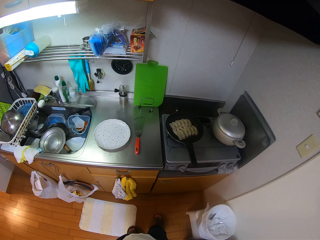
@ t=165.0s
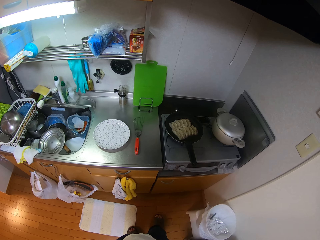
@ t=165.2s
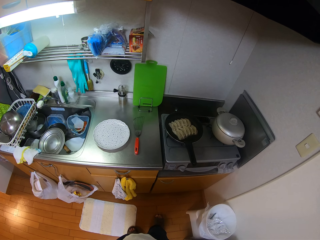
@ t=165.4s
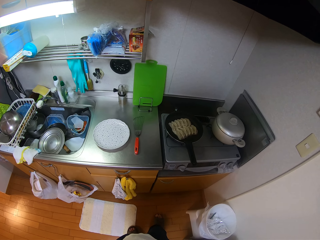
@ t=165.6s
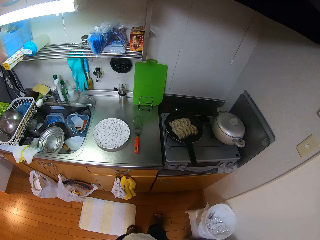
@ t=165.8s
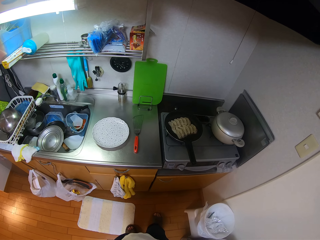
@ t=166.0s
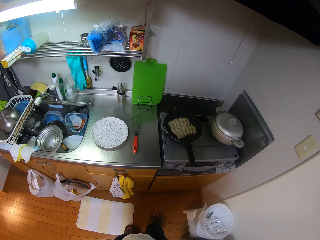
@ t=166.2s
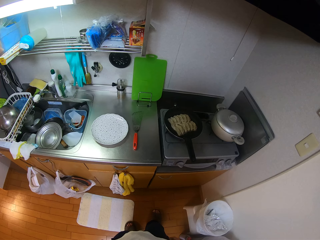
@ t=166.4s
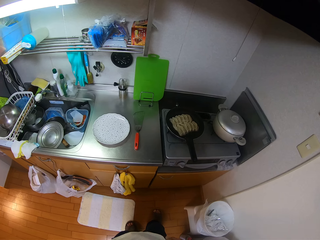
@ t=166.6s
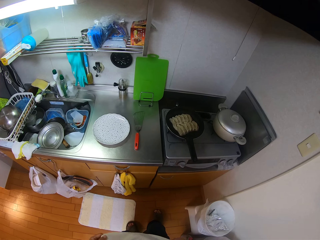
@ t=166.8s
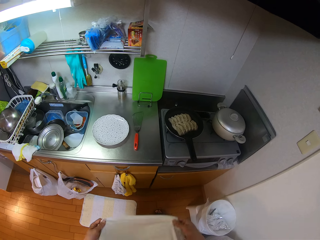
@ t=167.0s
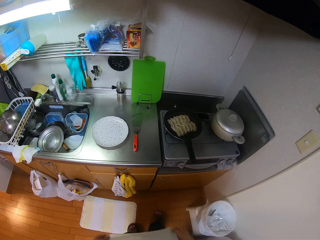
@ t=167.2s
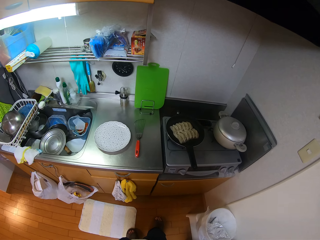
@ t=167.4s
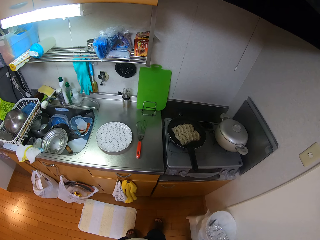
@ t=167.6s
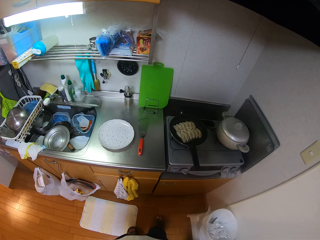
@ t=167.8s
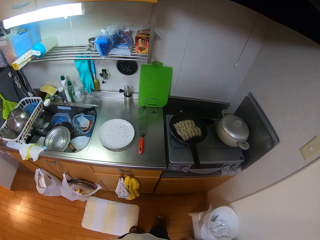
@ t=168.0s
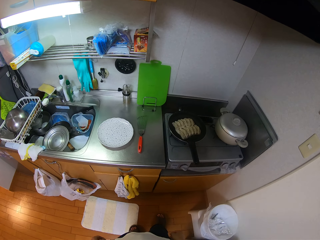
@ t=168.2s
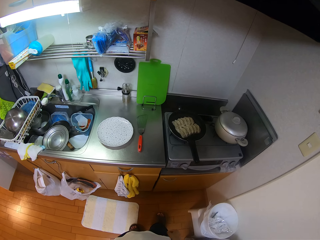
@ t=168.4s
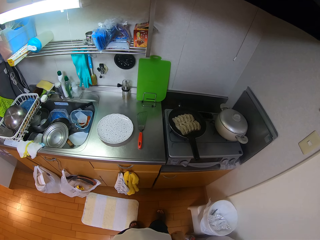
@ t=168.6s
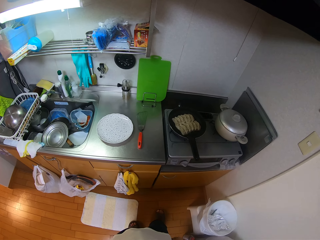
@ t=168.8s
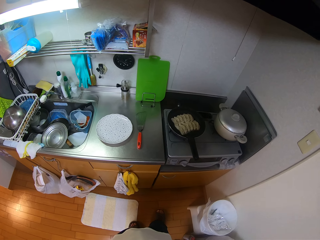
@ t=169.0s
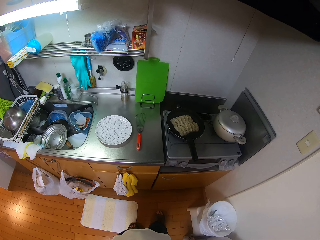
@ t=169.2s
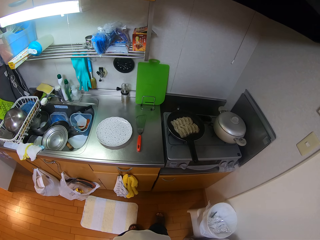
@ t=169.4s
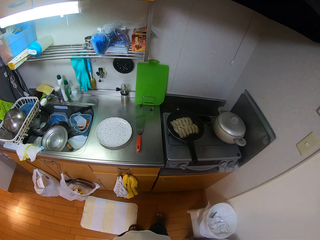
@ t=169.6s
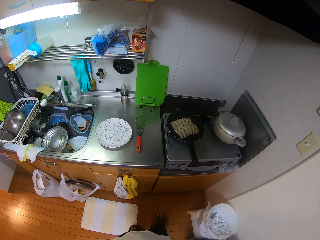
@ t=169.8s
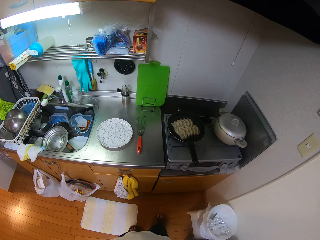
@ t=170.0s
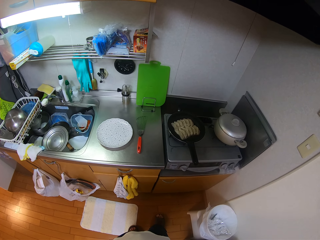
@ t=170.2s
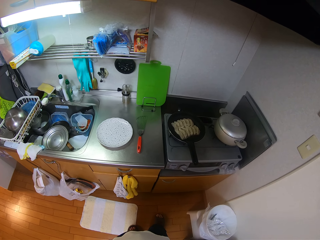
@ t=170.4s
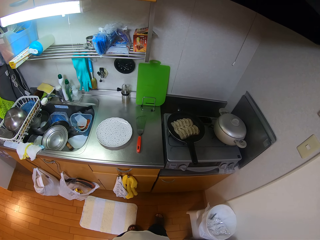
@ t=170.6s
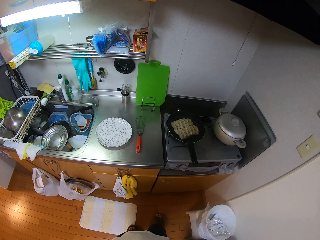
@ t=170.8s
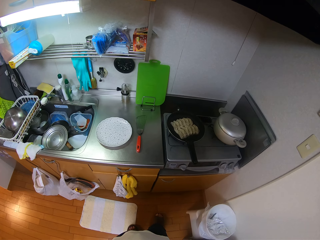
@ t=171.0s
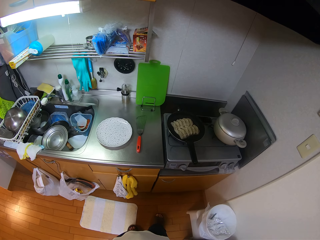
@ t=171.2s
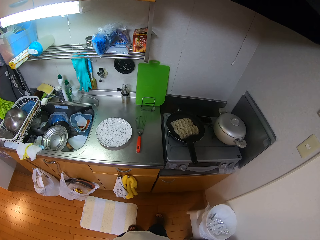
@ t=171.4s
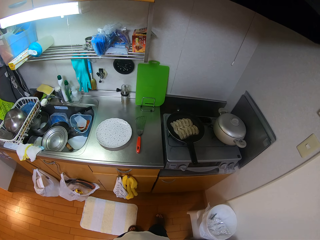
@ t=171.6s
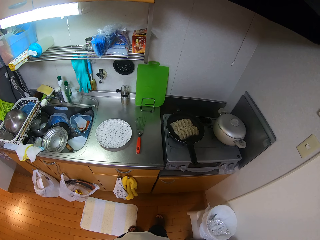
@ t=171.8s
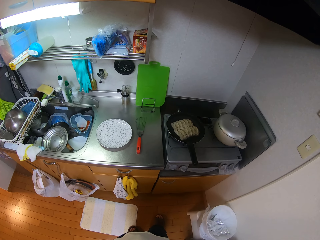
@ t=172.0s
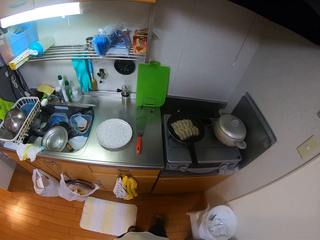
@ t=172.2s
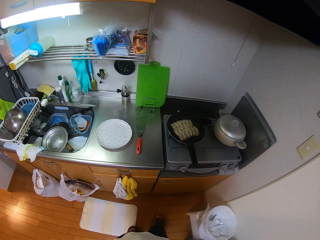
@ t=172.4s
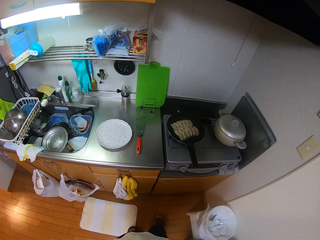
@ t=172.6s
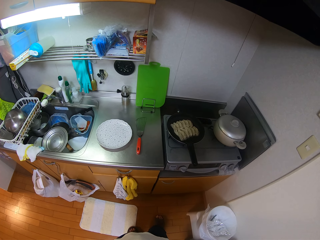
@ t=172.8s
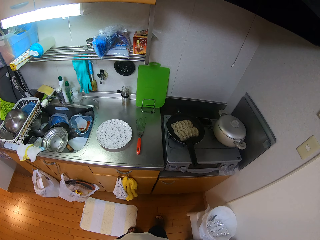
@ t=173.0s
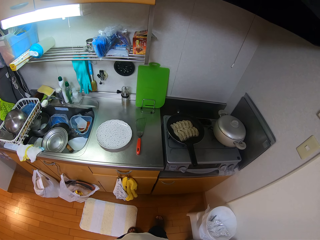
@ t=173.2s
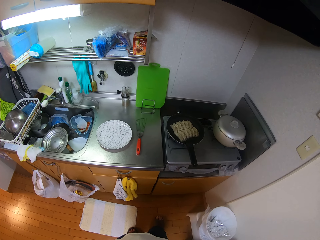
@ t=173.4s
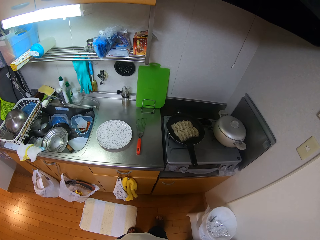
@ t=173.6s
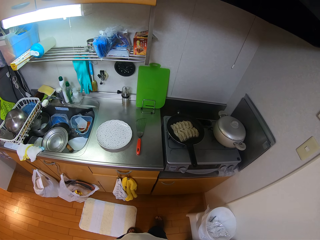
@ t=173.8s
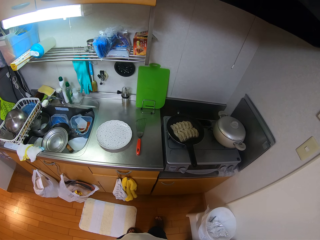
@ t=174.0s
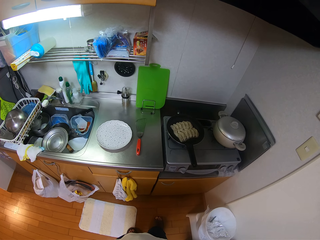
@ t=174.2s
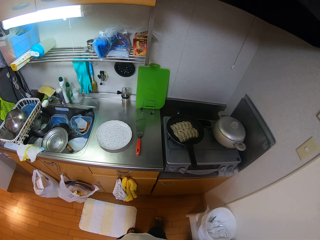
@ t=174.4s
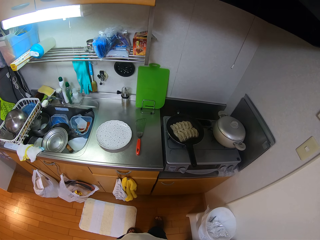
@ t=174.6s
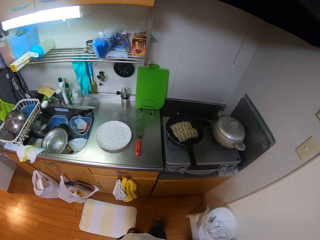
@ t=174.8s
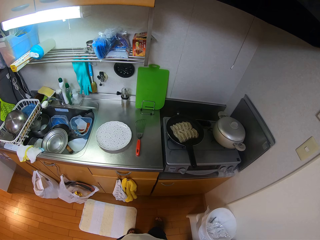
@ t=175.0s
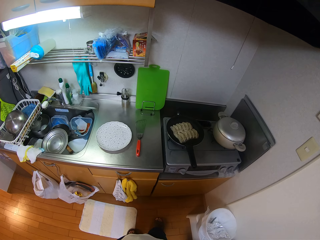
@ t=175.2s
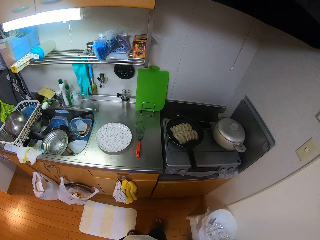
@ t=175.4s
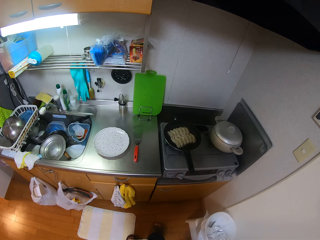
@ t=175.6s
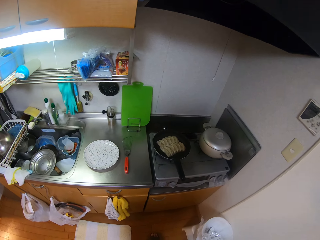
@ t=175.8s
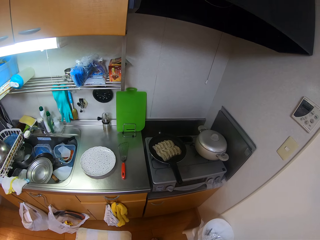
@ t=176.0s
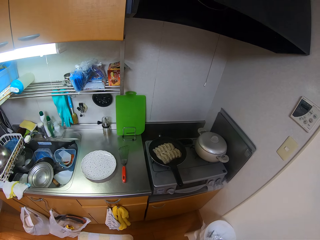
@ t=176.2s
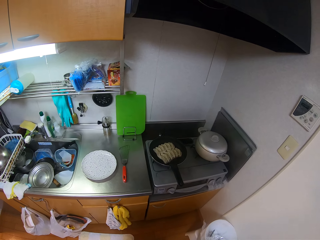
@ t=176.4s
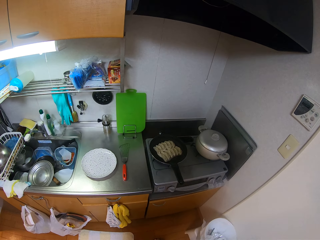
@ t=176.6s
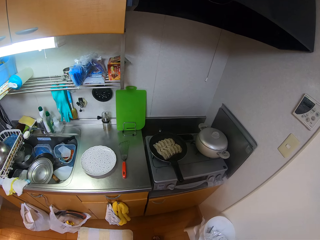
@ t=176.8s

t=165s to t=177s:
The camera wearer stretches his shirt with both hands.

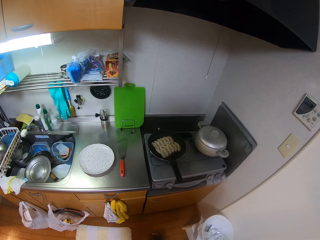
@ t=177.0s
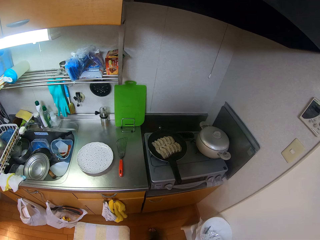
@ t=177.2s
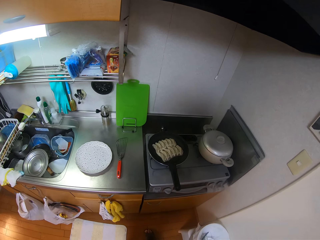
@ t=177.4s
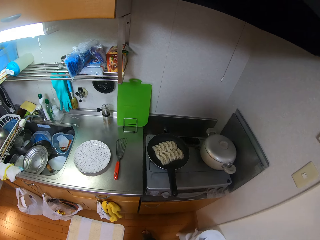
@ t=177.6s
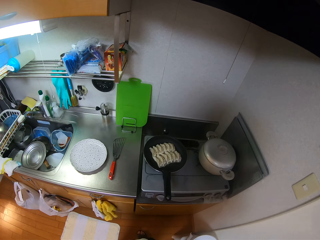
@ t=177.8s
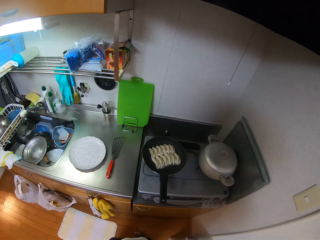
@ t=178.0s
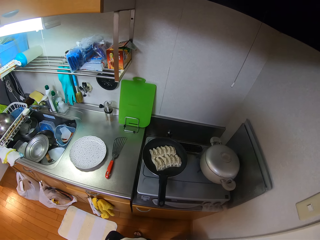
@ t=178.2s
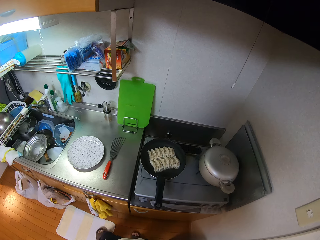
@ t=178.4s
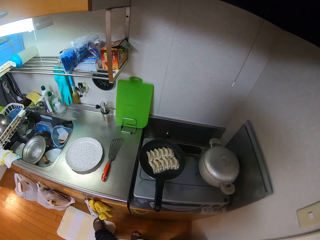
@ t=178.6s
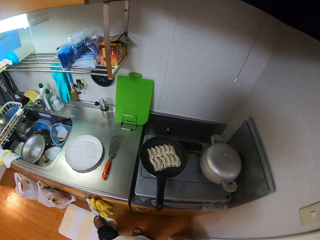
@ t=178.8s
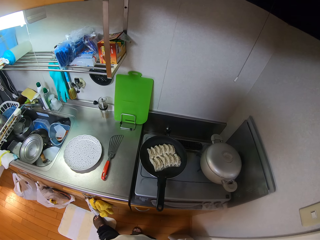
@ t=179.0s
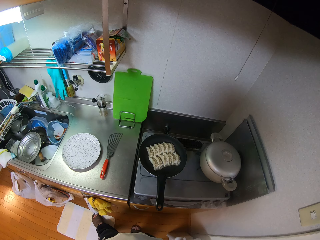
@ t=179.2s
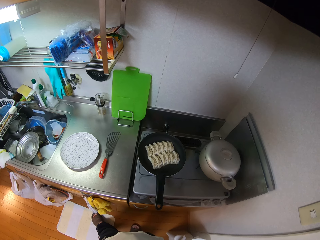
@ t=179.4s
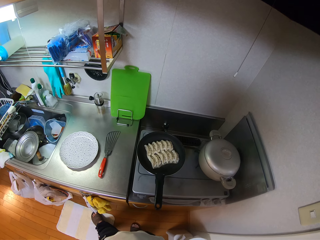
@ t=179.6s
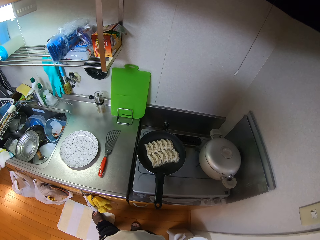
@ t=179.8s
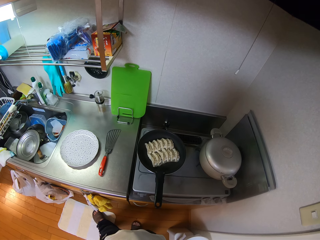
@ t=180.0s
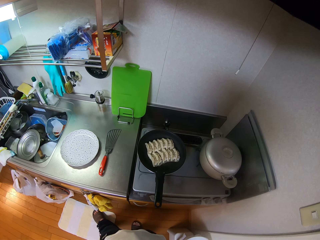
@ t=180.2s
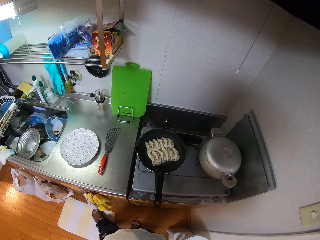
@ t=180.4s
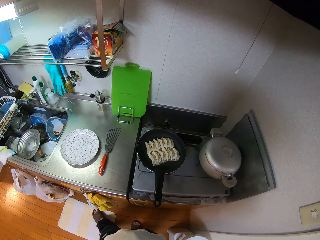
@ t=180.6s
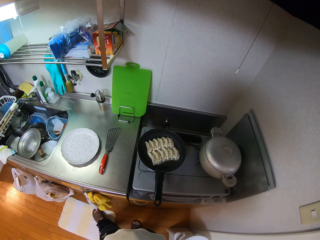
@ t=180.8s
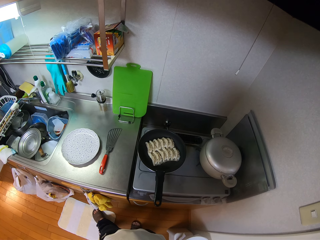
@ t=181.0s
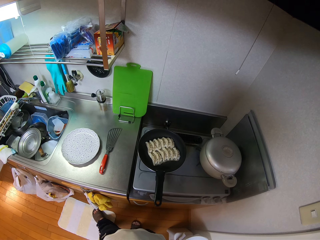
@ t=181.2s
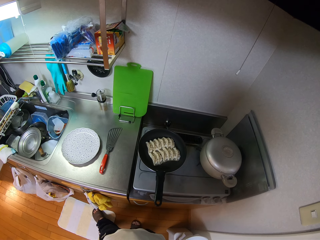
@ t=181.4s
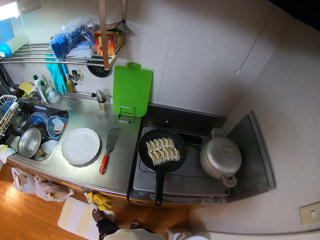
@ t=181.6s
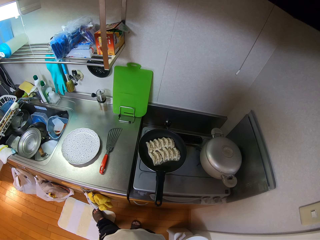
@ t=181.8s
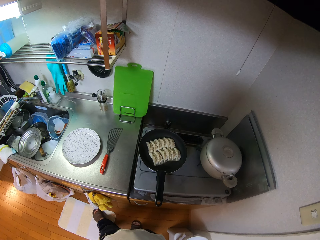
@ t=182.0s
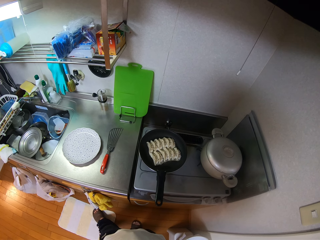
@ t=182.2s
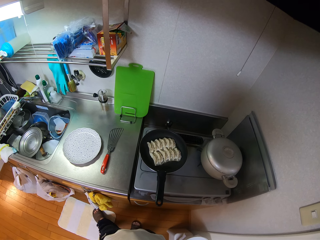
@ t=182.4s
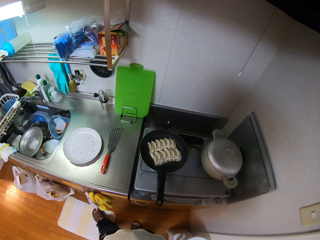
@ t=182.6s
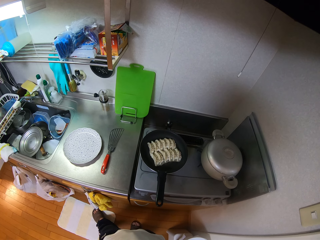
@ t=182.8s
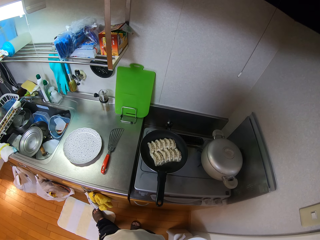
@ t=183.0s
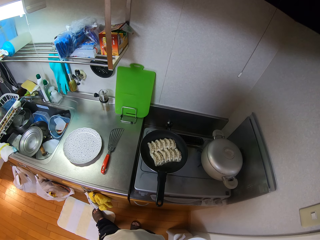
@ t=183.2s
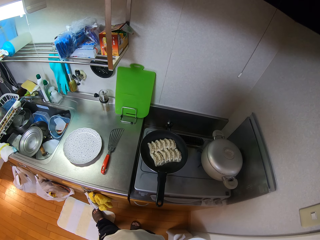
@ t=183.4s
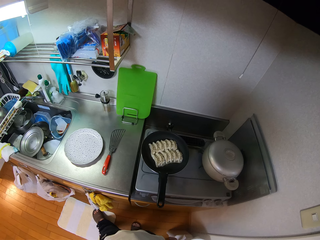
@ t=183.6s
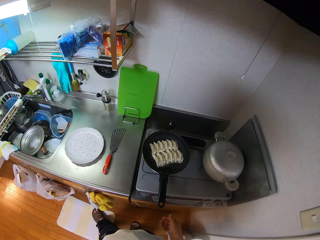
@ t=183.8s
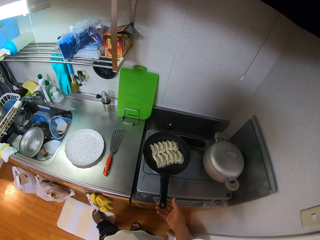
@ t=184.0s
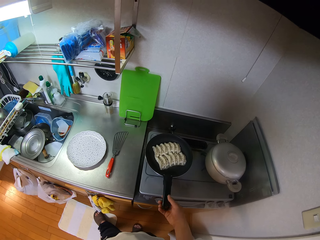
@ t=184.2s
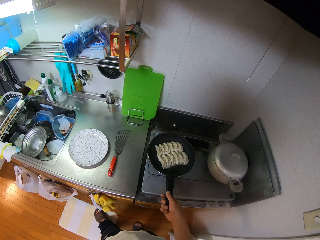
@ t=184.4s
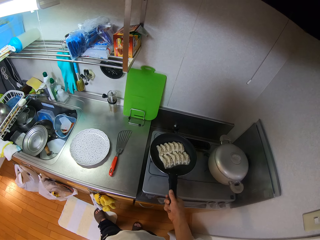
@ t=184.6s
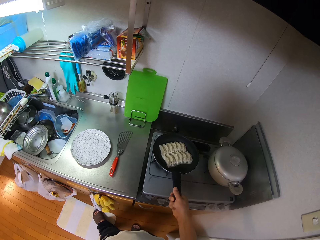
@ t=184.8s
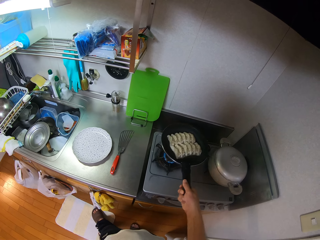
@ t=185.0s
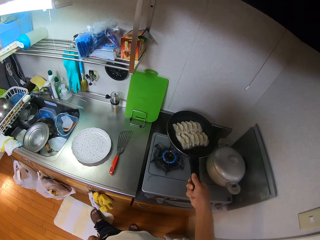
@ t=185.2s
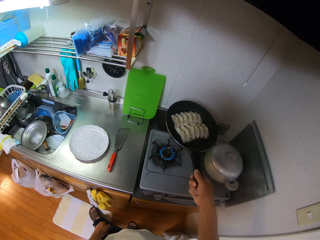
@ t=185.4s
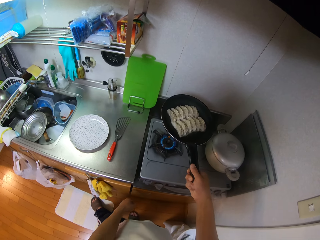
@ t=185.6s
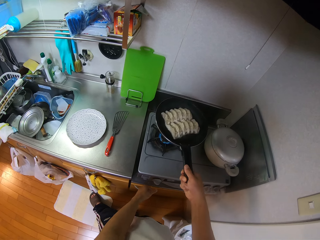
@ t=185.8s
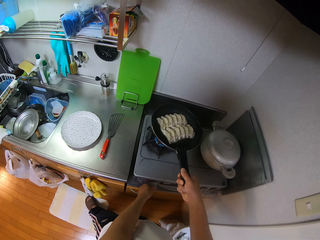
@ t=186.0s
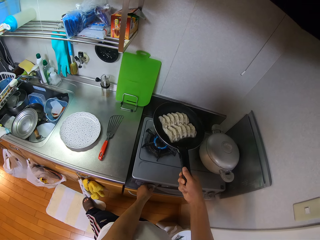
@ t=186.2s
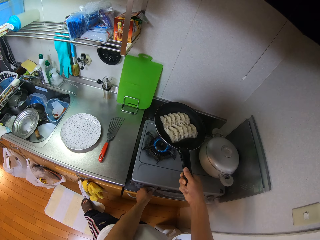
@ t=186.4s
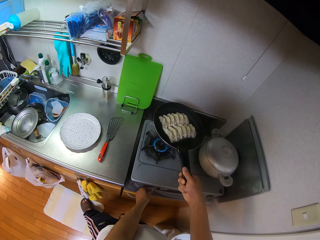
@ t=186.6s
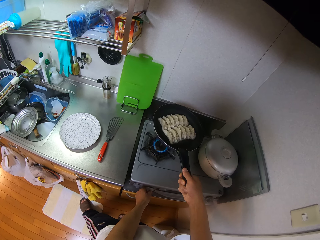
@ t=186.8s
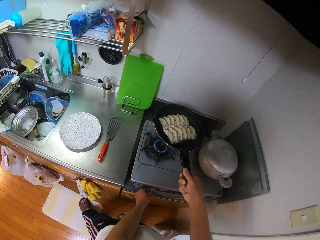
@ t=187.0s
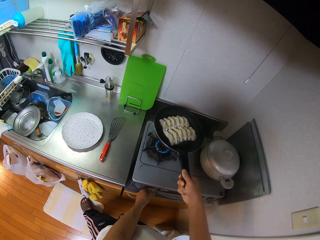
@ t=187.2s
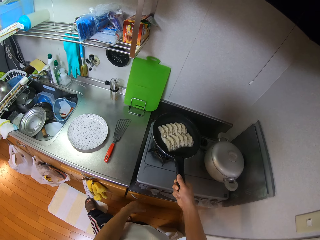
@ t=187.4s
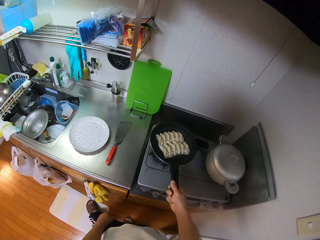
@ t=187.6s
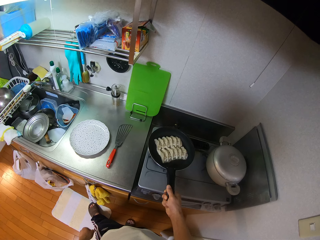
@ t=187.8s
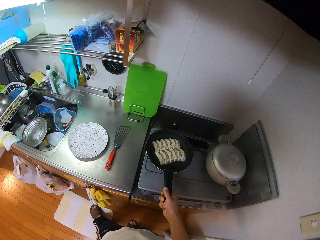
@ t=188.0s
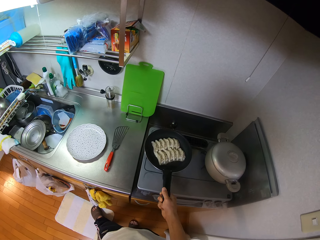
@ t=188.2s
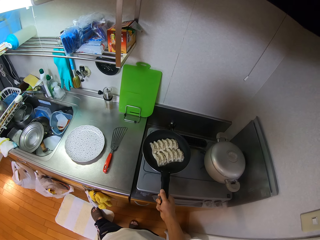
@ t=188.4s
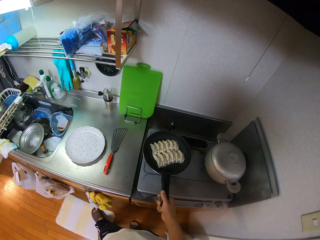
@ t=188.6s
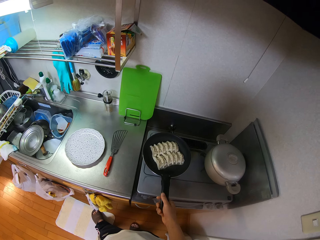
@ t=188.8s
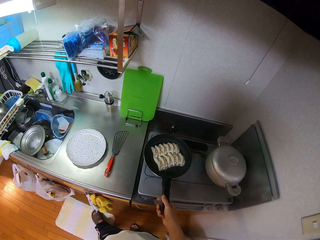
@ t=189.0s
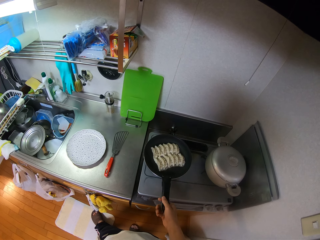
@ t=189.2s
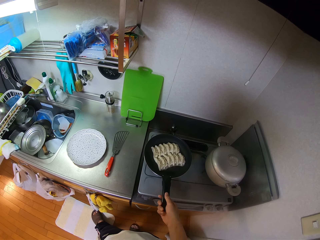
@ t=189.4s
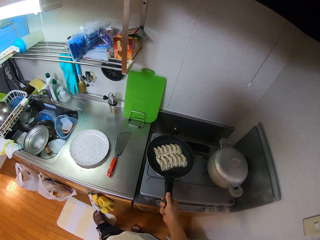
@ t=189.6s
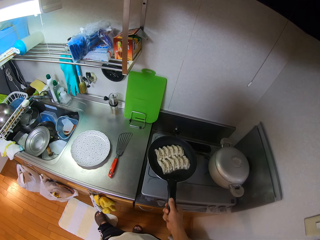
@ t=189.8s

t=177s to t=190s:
The camera wearer picks up the pan with his right hand. He regulates the cooker with his left hand. He drops the pan on the cooker with his right hand.
